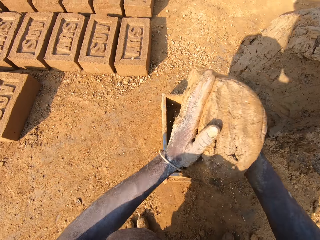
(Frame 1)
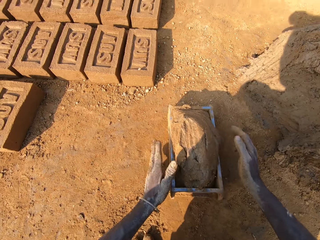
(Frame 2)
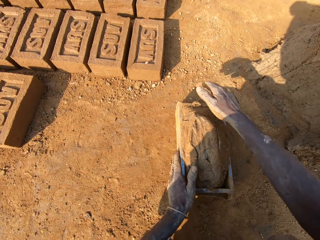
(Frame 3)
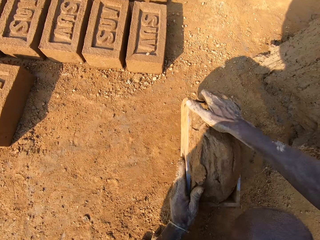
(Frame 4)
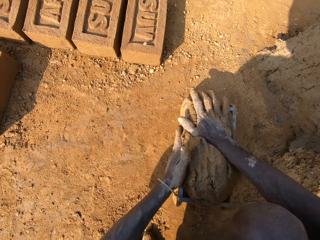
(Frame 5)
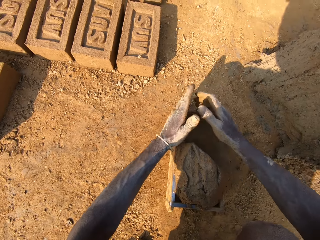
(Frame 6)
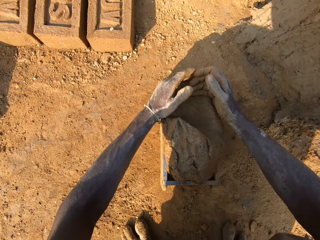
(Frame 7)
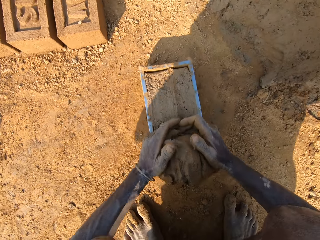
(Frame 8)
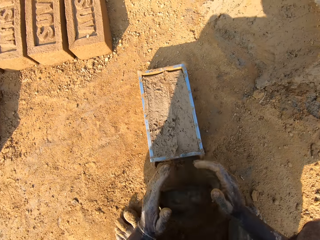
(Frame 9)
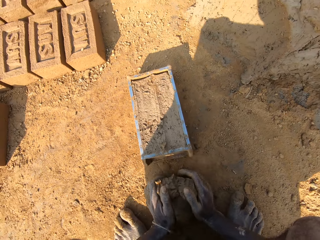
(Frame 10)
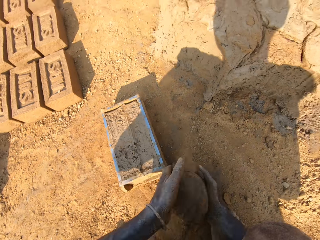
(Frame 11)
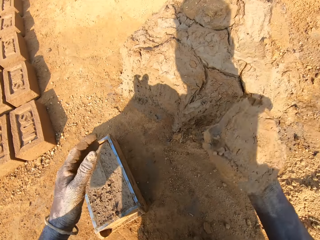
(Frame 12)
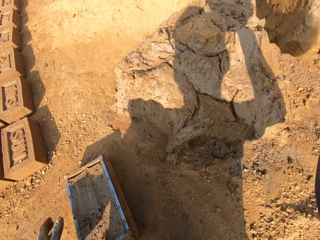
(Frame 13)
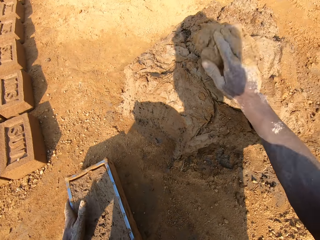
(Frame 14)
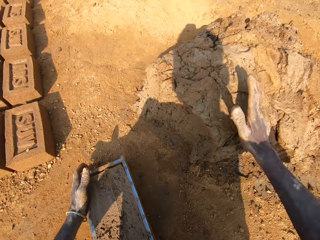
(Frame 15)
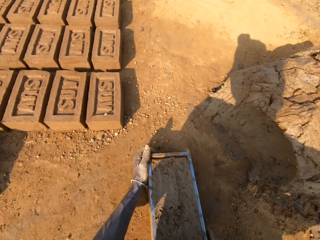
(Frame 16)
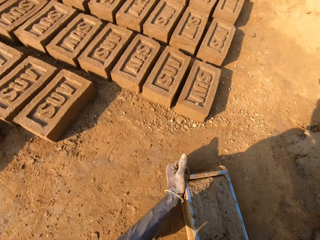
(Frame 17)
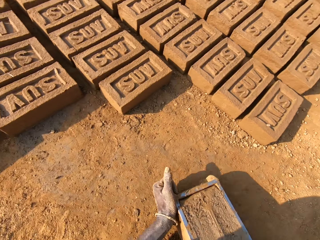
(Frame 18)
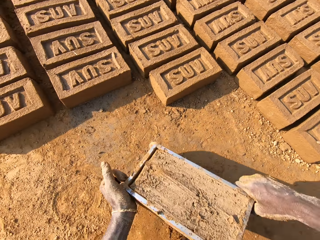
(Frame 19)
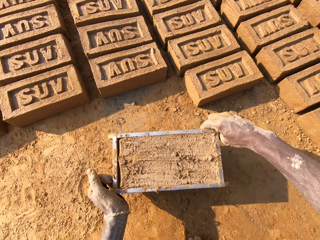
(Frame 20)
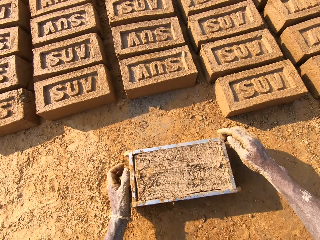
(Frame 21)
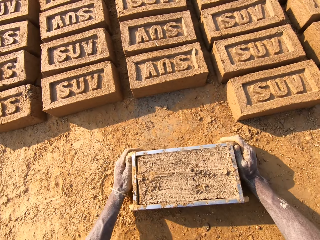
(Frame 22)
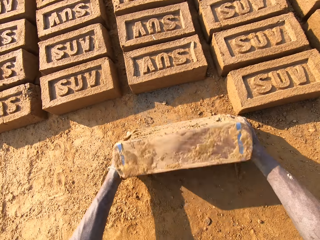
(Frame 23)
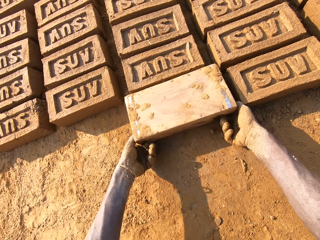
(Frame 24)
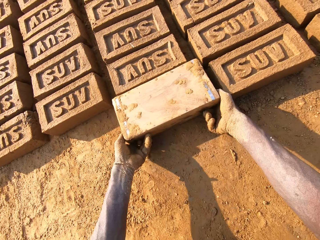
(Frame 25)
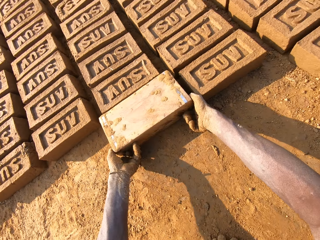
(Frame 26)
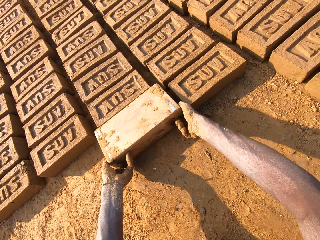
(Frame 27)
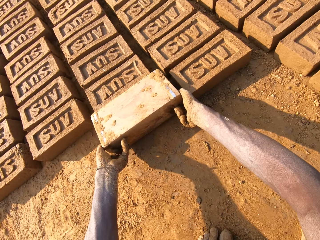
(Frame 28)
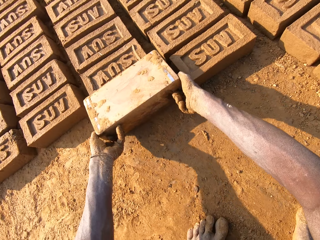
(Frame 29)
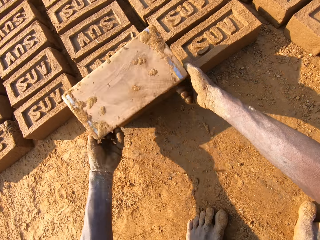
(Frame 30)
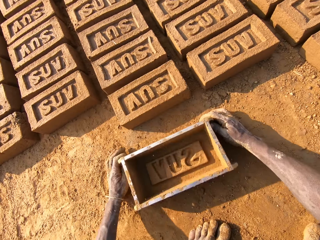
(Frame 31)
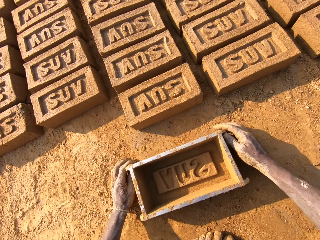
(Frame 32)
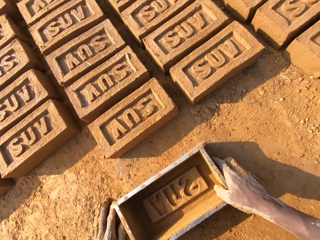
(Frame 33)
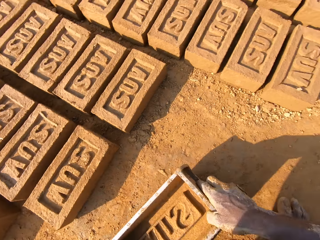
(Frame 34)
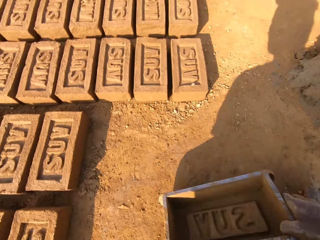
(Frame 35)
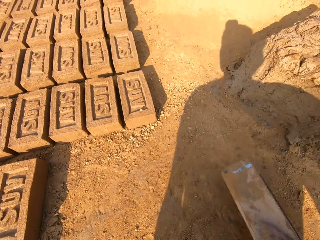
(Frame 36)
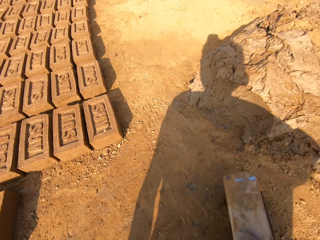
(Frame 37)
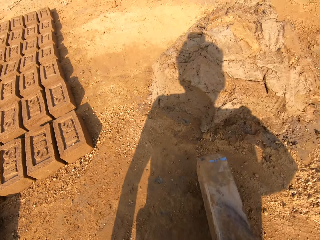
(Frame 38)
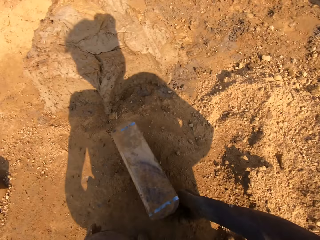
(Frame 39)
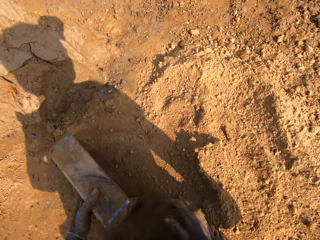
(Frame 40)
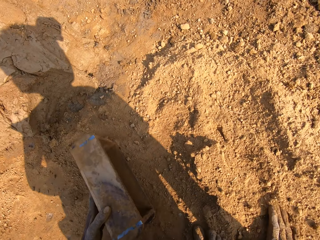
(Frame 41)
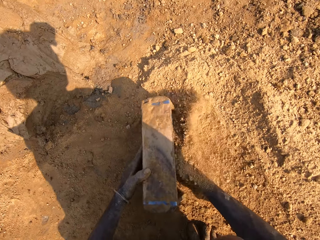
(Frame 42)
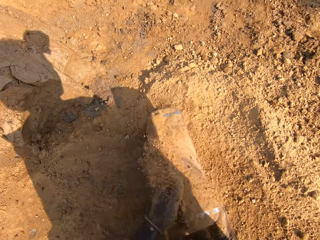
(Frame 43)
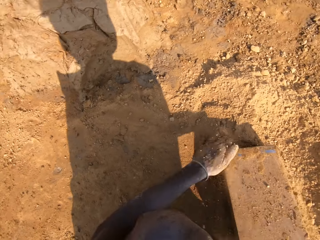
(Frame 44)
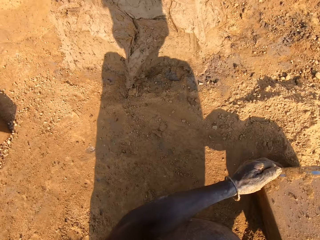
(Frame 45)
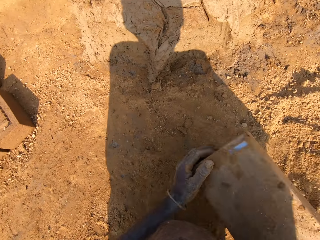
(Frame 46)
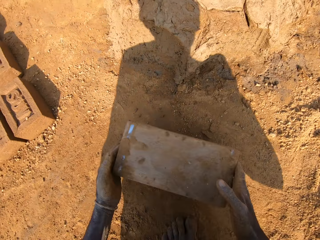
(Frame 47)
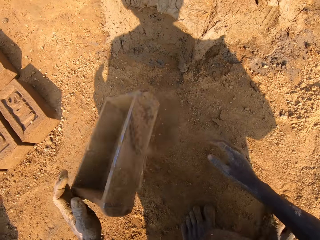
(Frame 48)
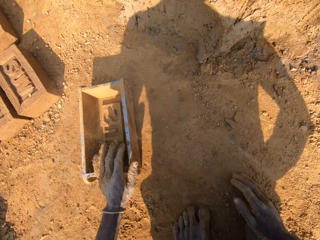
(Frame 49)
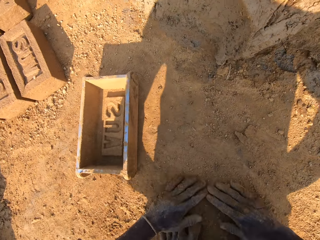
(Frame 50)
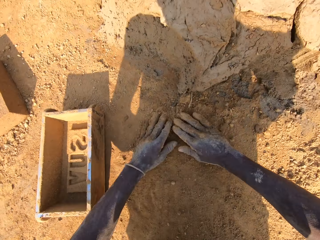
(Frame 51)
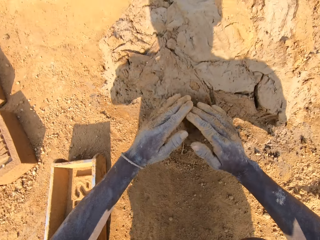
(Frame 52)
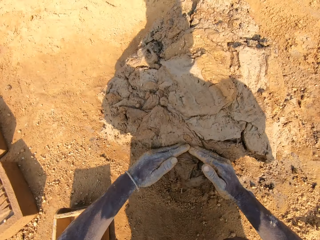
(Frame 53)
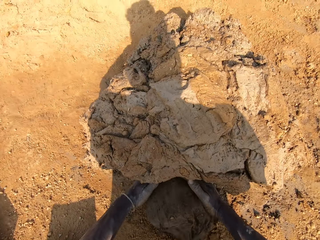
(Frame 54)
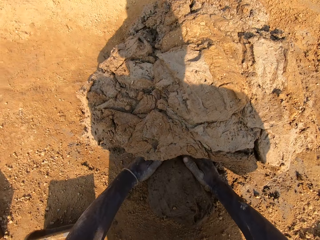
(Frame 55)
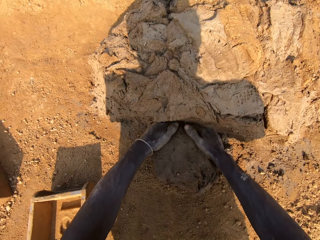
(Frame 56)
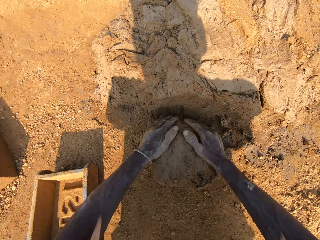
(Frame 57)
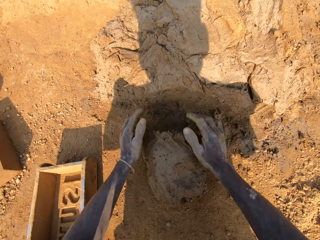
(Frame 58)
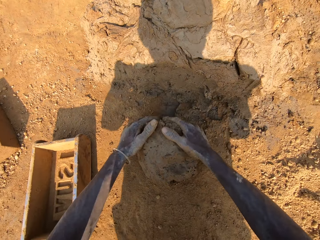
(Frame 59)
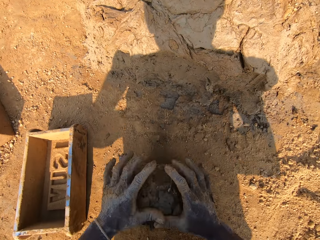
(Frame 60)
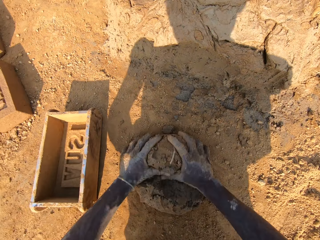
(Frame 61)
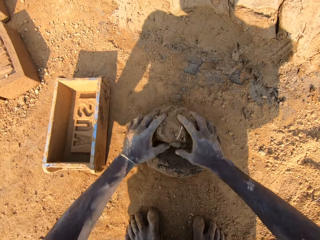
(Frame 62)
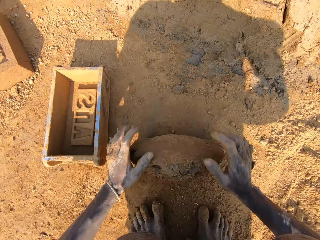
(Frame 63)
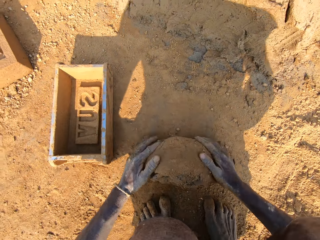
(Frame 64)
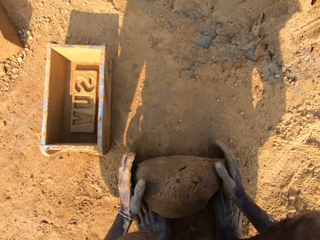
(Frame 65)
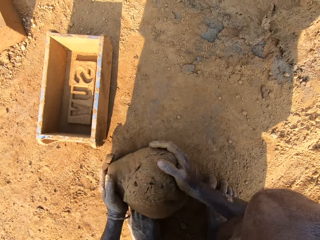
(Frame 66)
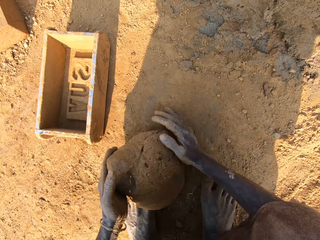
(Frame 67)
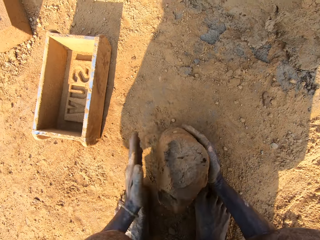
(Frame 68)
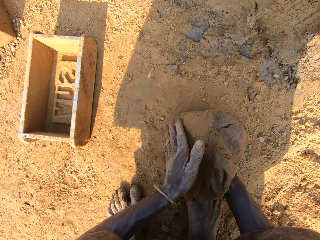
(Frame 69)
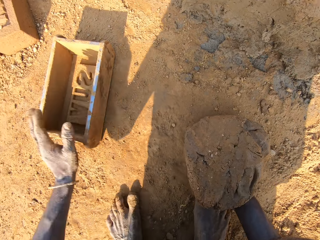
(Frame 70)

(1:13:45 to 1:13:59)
The camera wearer drops the clay or mud into the plastic trough or brick making box on the ground with both hands. He pats the clay in the plastic trough with both hands. He presses the mud into the brick making box on the ground. He scoops the mud on the brick making box on the ground. He smoothens the clay in the plastic trough with both hands. He picks the clay from the ground with both hands. He throws the mud on the other mud. He sticks the clay on the clay boulder with his right hand. He moves the brick making box on the ground. He carries the plastic trough with both hands. He moves around. He drops the plastic trough on the ground. He turns the brick making box on the ground. He drops the clay from the plastic trough onto the ground. He lifts the brick making box upwards. He puts the brick making box on the ground. He hits the plastic trough on the ground with both hands. He moves around. He moves the plastic trough on the ground with his right hand. He holds the plastic trough with his left hand. He scoops soil or sand into the brick making box on the ground. He packs the sand from the ground into the plastic trough with his right hand. He pours the sand out of the plastic trough onto the ground. He turns the brick making box on the ground. He moves the plastic trough with both hands. He hits the brick making box on the ground. He puts the brick making box on the ground. He scoops the soil on the ground with his hands. He rubs both hands with the sand on the ground. He scoops the mud on the ground with his hands. He cuts out the clay from the clay boulder with both hands. He rolls the mud on the ground with his hands. He moulds the clay on the ground with both hands.

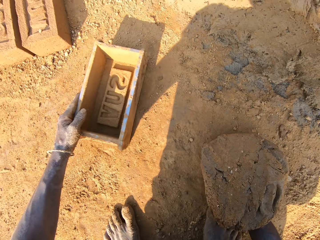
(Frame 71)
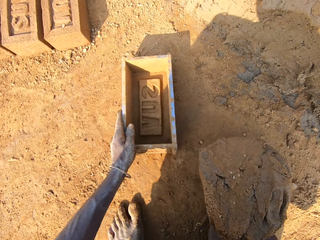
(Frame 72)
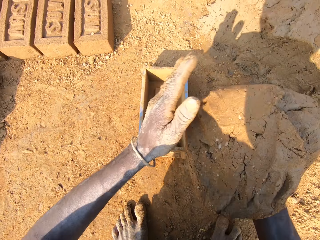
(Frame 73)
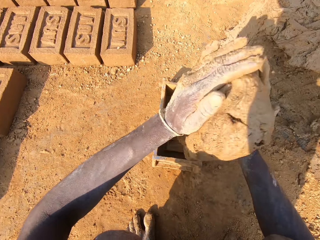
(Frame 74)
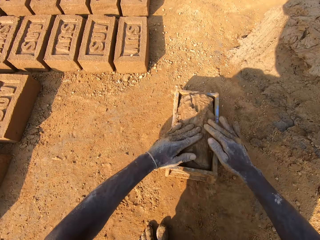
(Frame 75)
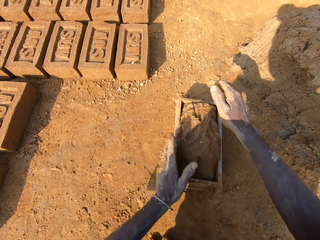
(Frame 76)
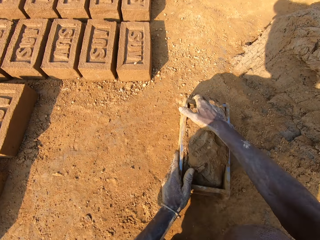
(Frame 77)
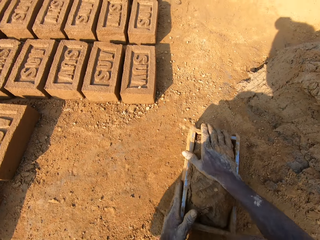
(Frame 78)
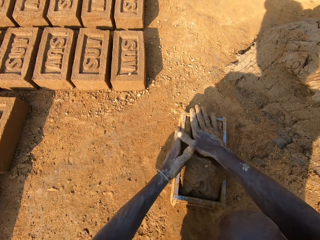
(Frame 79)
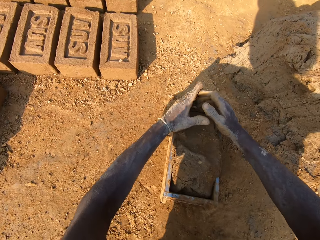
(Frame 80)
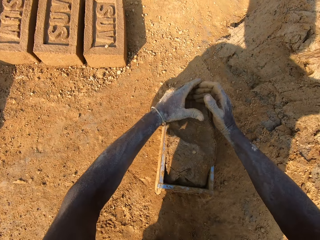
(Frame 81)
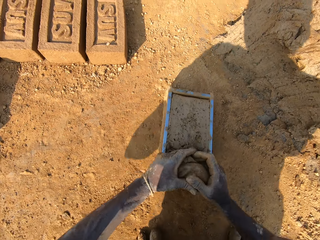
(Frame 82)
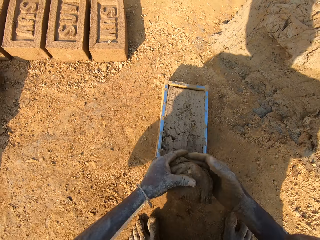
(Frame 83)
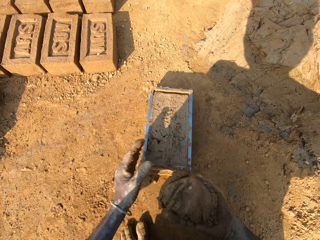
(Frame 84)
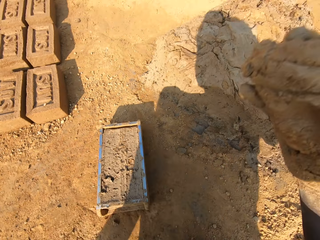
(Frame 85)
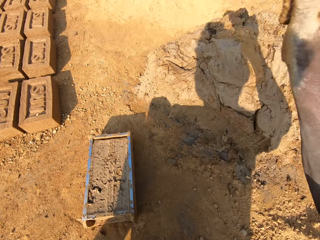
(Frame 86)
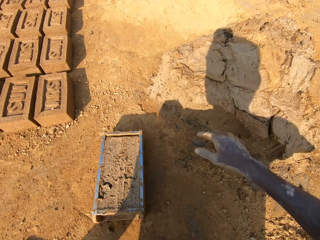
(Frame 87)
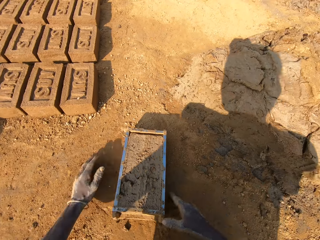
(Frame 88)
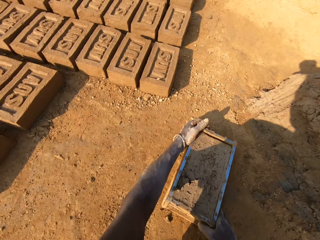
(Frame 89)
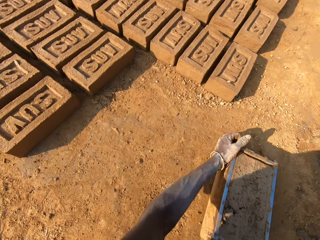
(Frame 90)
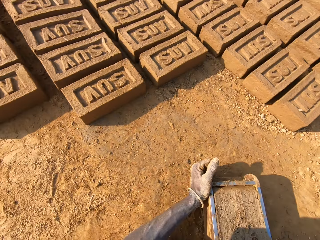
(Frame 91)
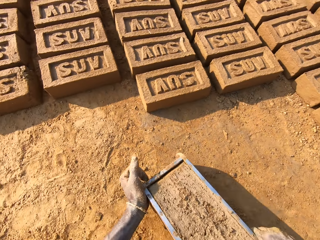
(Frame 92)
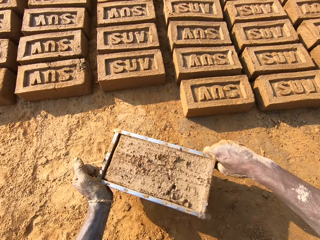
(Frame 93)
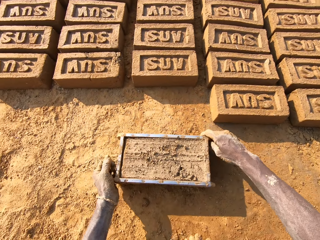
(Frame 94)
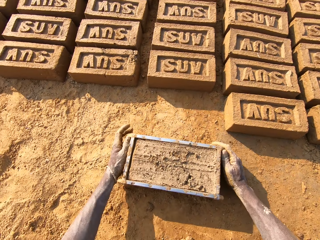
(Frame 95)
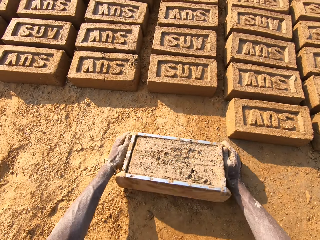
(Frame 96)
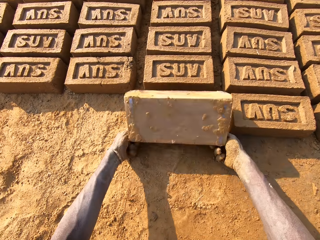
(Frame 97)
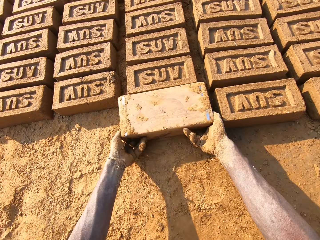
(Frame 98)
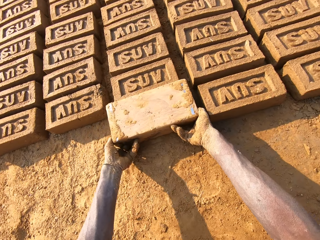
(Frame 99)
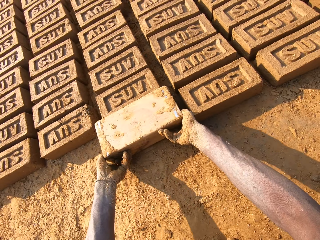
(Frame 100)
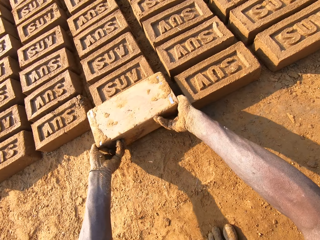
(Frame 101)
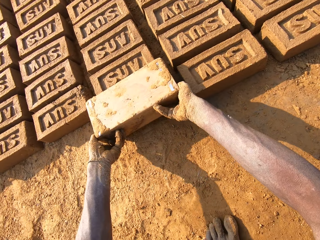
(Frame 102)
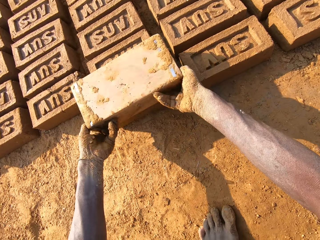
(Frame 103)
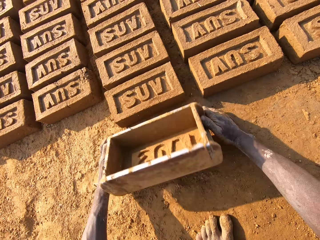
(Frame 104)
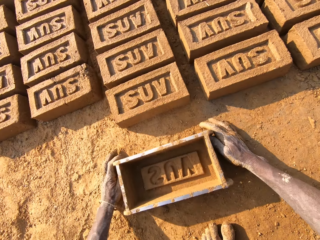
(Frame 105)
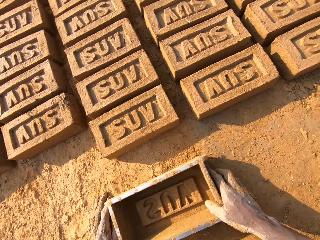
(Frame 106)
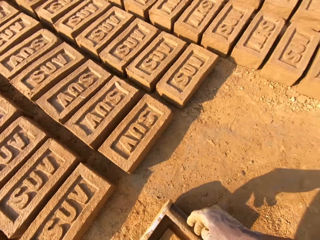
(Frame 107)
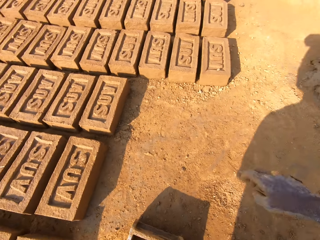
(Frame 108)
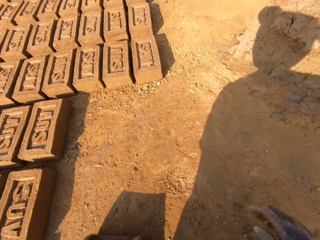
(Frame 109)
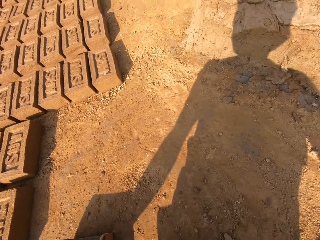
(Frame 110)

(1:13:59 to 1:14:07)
The camera wearer moves the plastic trough or brick making box on the ground with his left hand. He drops the clay or mud into the plastic trough with both hands. He presses the mud into the brick making box on the ground. He hits the plastic trough on the ground. He scoops the mud on the brick making box on the ground. He smoothens the clay in the plastic trough with both hands. He throws the mud on the other mud. He sticks the clay on the clay boulder with his right hand. He carries the plastic trough with both hands. He turns around. He moves the brick making box on the ground. He puts the brick making box on the ground. He hits the plastic trough on the ground. He turns the brick making box on the ground. He drops the clay from the plastic trough onto the ground. He lifts the brick making box upwards. He puts the brick making box on the ground. He hits the plastic trough on the ground. He turns around. He moves the brick making box on the ground.
